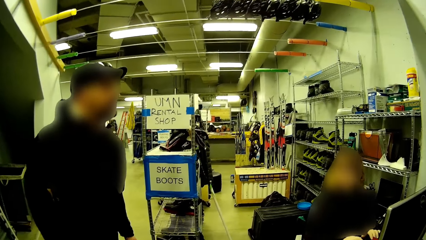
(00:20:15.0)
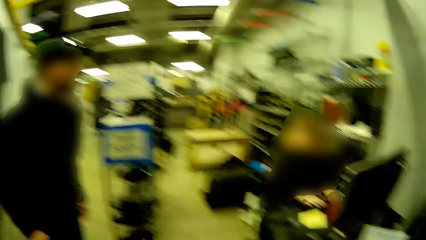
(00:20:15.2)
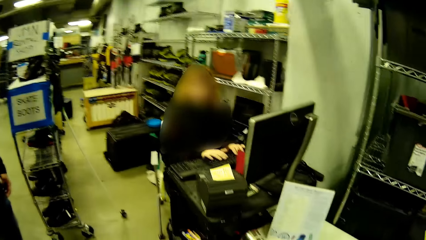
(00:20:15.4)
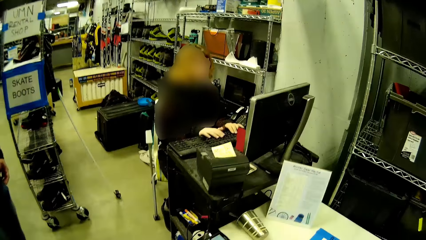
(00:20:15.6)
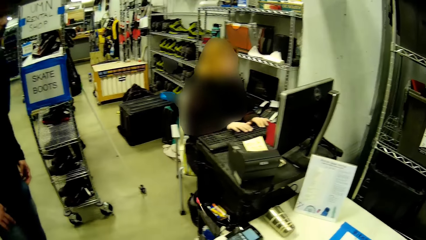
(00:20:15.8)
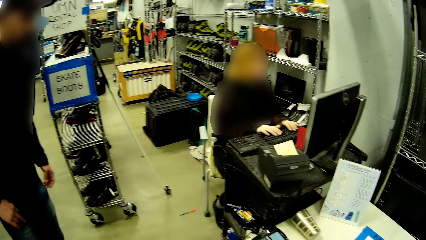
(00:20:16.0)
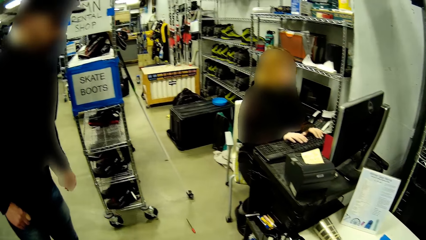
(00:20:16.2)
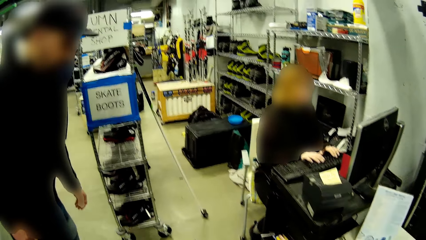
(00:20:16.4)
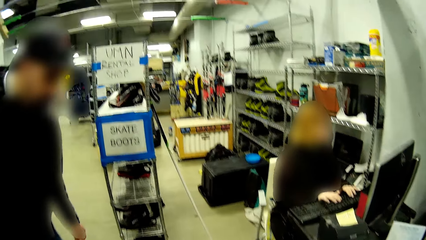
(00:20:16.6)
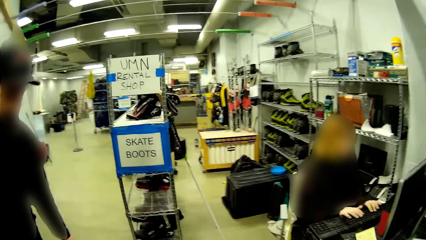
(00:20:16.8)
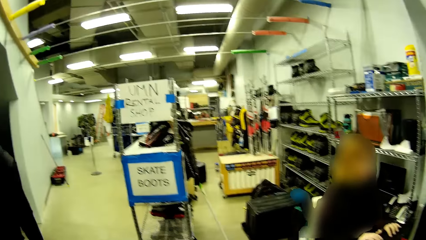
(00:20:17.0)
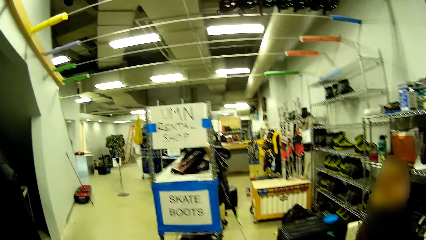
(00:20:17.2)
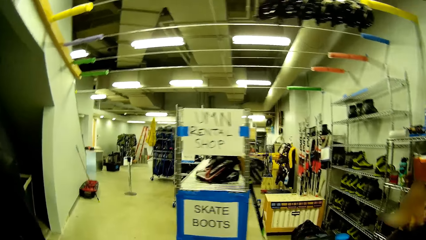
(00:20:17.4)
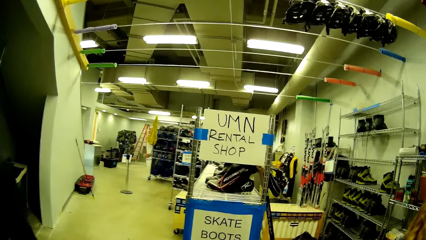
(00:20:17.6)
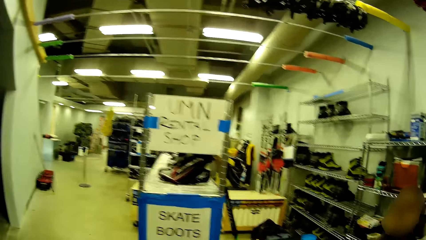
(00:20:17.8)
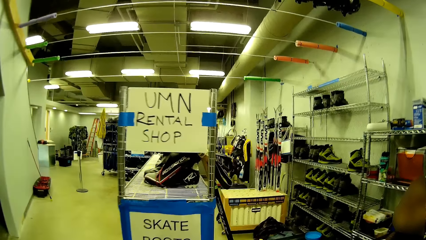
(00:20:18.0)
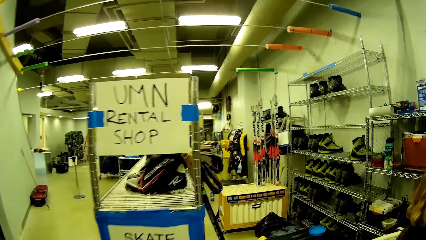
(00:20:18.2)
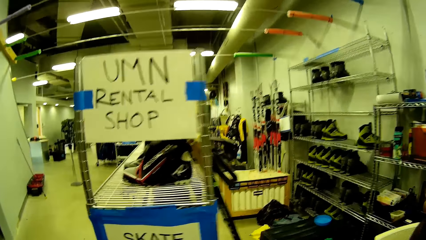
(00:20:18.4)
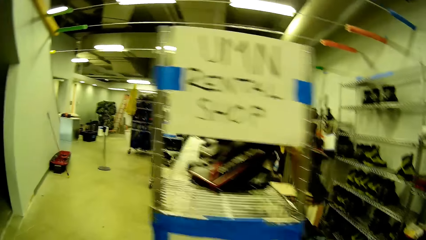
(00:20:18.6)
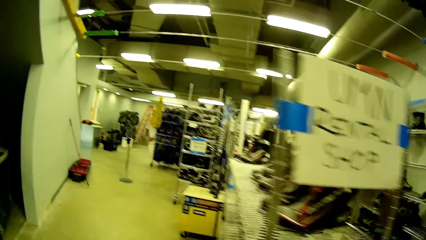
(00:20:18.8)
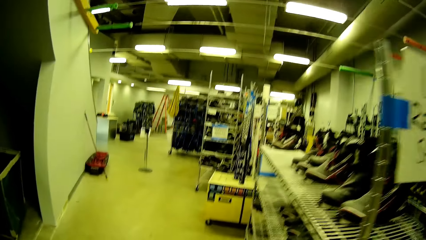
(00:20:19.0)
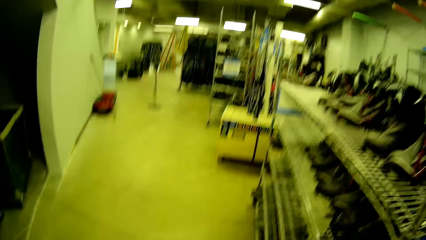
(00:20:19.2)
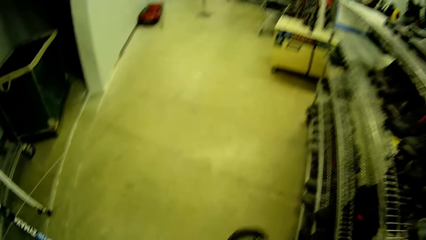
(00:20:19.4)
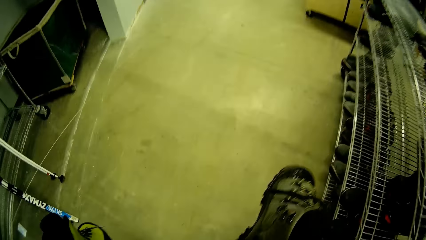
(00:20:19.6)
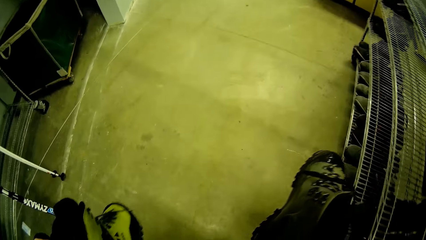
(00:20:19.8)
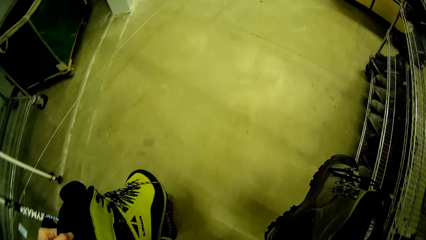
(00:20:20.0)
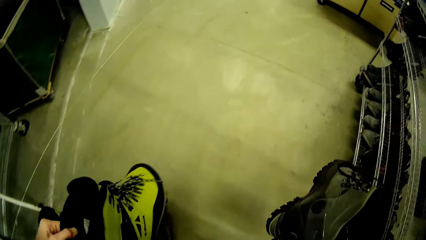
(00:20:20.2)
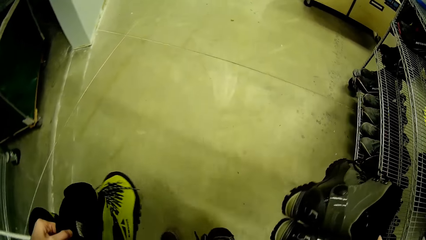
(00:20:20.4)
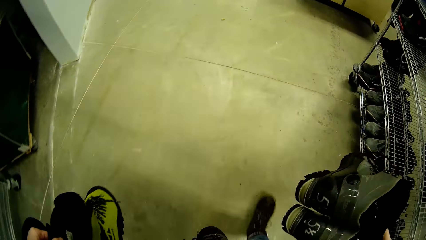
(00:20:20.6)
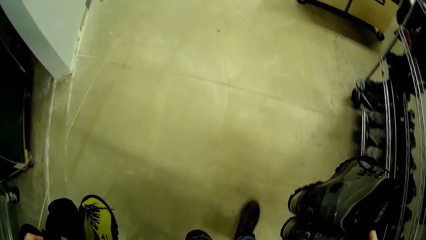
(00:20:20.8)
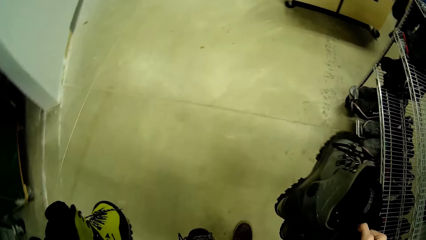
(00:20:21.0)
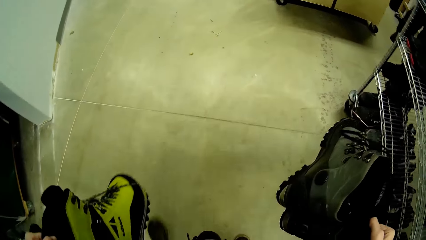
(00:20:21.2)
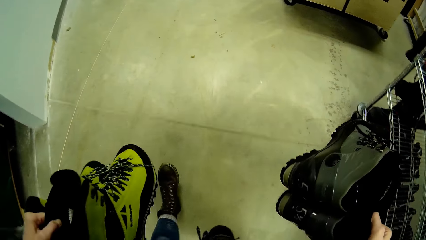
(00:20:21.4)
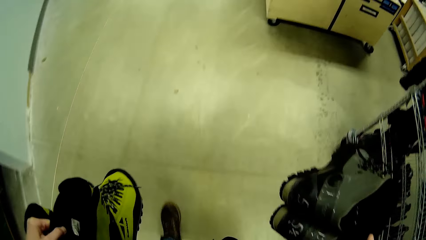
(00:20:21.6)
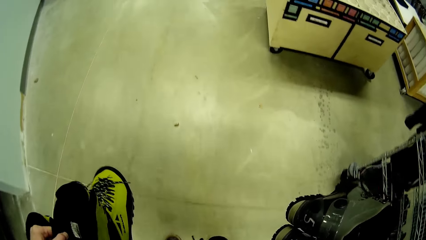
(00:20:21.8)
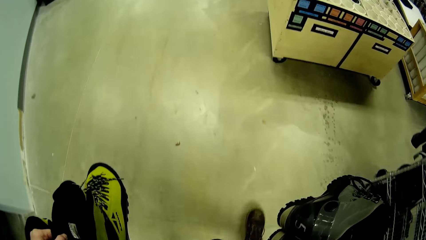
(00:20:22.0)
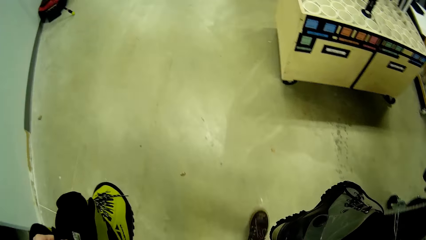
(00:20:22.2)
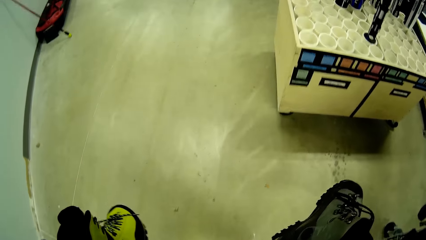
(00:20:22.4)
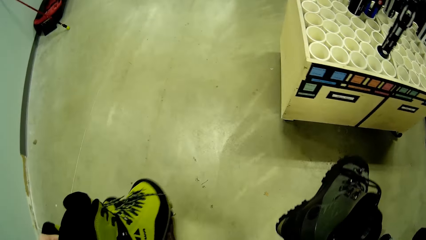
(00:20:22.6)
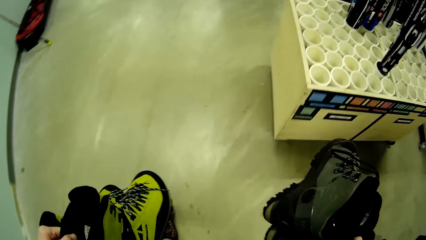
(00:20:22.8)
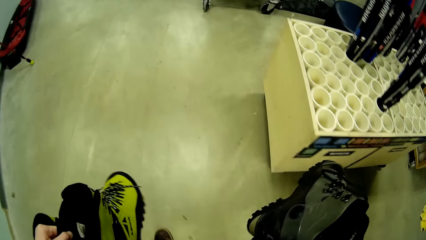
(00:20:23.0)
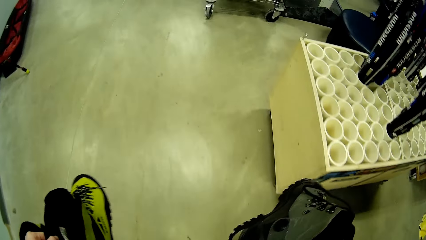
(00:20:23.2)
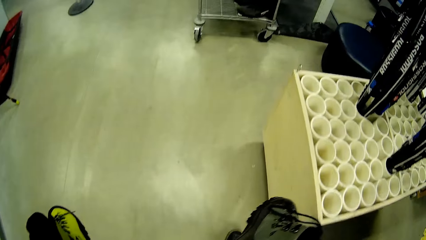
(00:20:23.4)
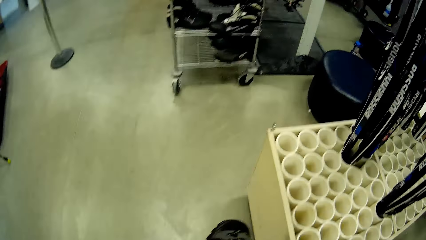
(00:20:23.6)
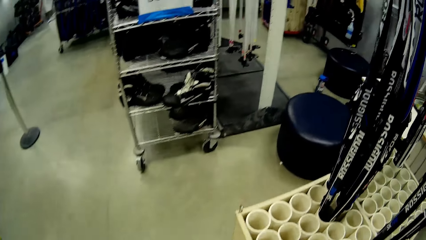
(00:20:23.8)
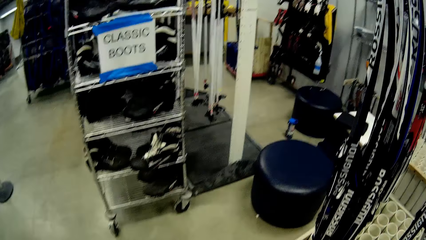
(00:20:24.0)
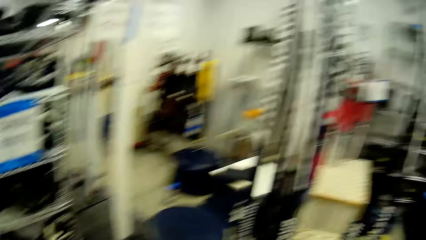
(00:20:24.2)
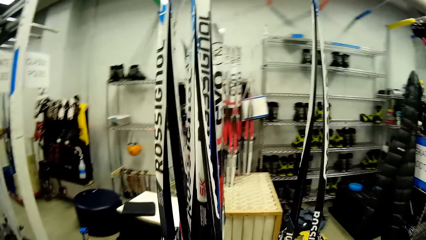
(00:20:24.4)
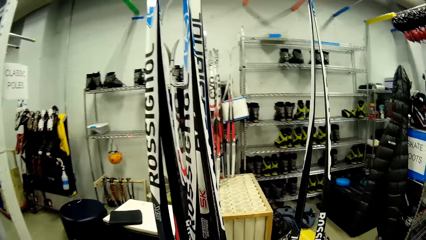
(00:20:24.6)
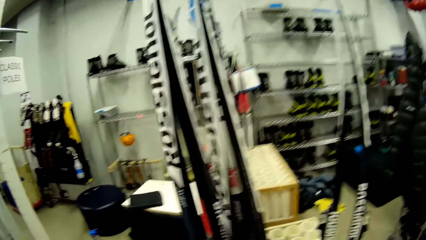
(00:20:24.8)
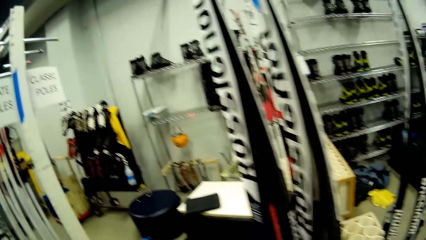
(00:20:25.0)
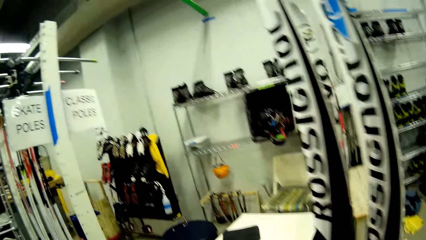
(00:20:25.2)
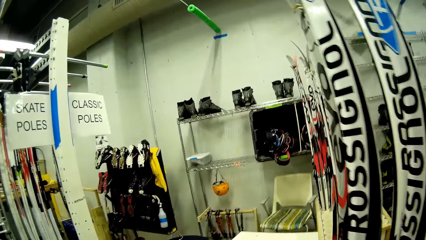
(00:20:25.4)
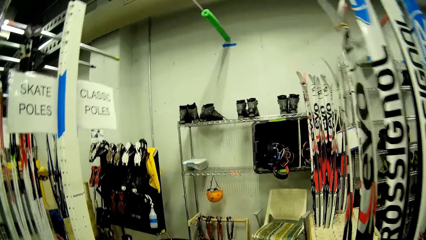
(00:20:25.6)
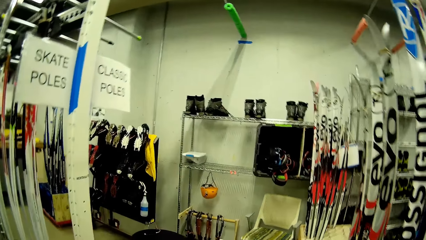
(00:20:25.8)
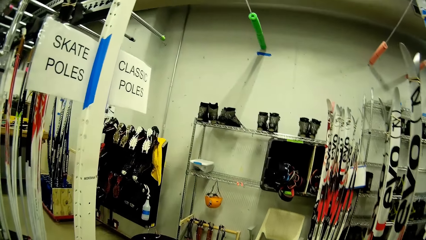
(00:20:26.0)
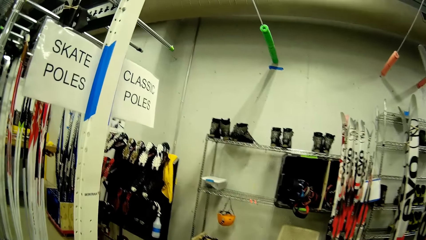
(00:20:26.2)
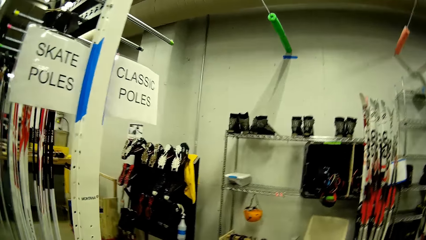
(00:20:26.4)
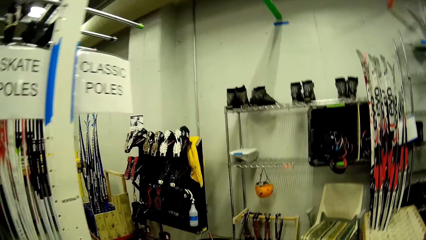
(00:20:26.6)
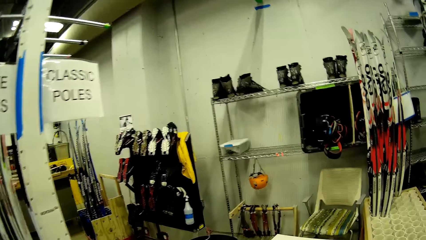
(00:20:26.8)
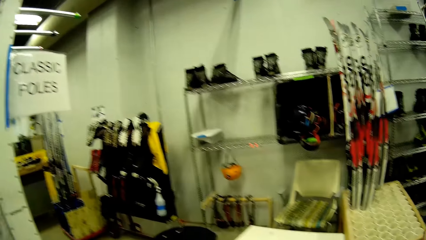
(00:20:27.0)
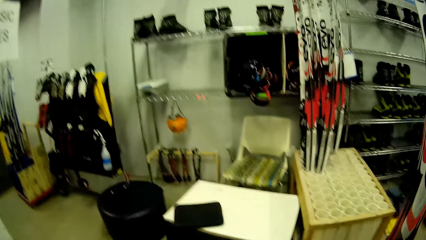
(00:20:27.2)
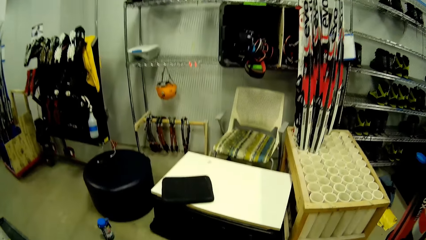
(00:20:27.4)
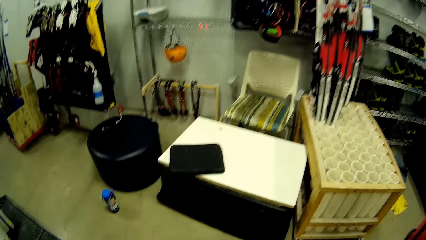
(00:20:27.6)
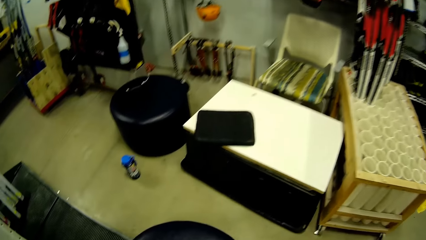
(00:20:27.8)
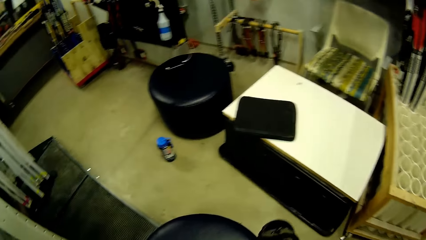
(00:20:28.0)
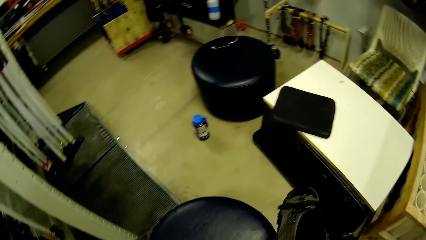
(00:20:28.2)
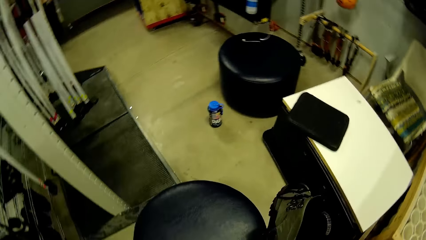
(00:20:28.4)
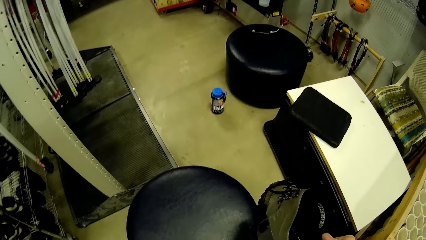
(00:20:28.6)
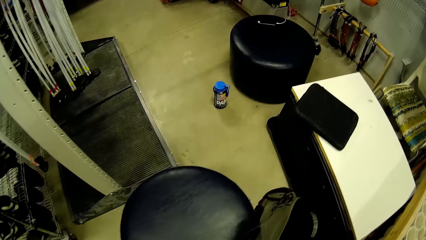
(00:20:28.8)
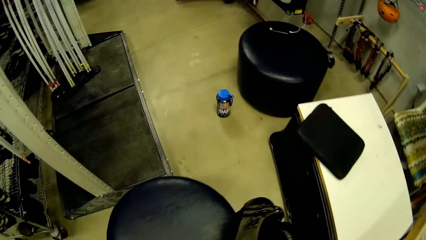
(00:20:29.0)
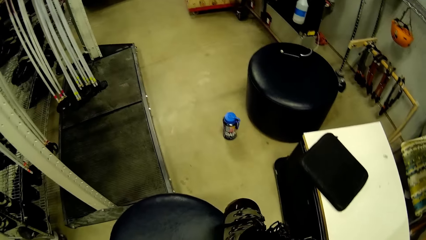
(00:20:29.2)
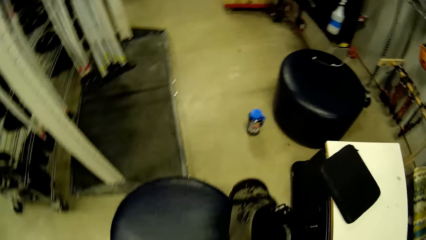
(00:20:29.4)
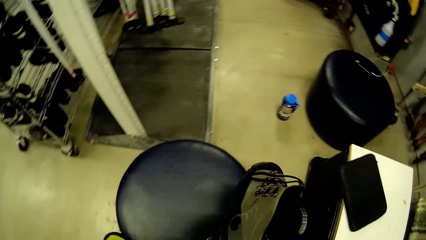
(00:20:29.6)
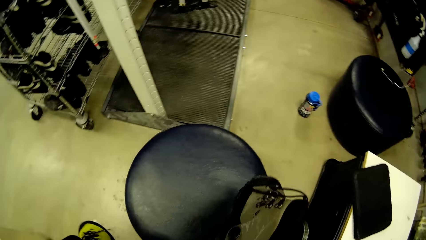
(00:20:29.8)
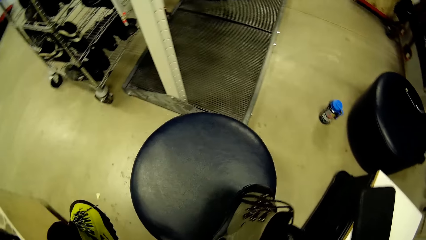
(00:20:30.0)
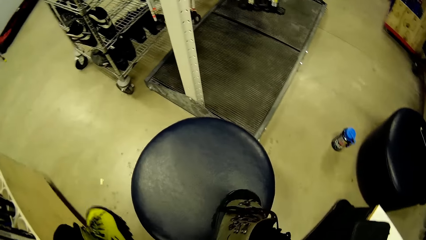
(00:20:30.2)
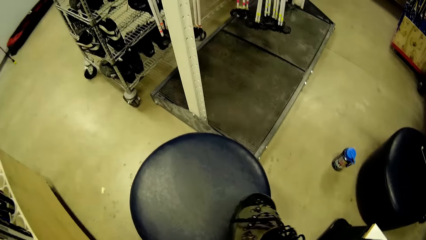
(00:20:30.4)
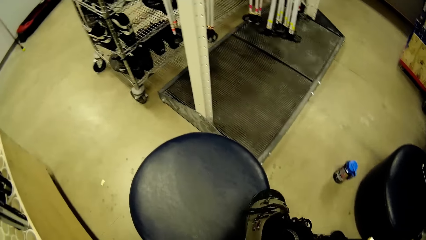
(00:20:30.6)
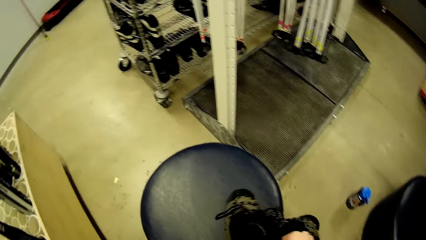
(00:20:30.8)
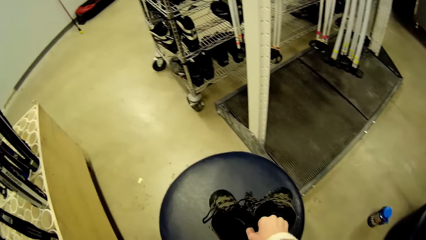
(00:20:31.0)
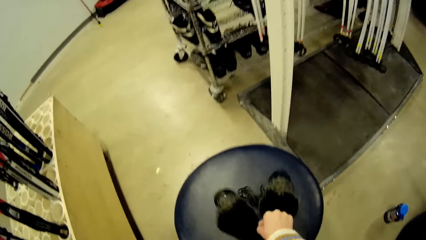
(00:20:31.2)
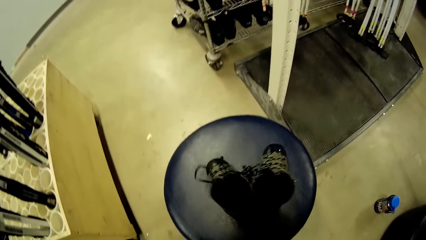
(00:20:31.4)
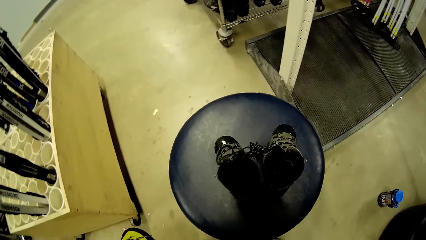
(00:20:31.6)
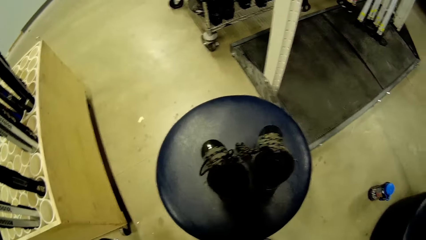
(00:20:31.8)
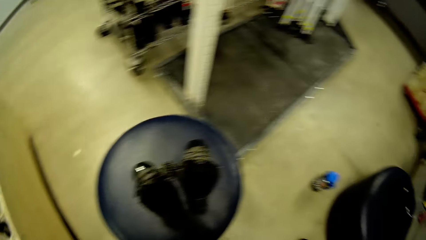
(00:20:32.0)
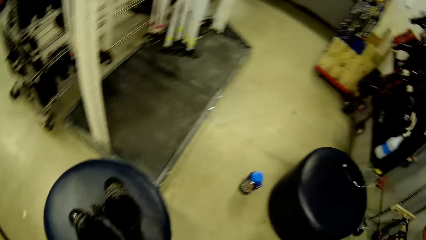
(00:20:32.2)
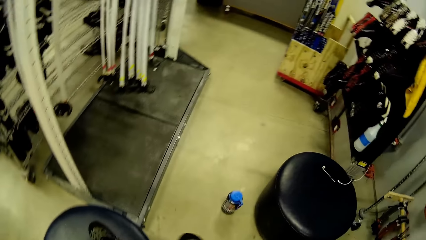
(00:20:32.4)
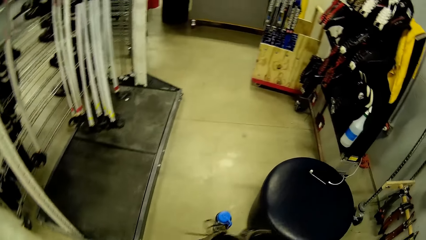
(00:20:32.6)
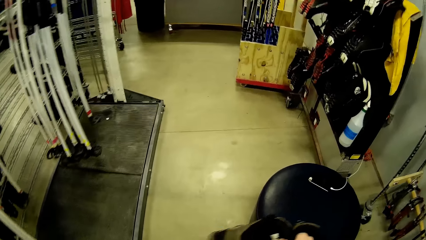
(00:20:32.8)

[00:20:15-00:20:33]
The camera wearer holds the shoes. She walks to a rack in the shoe store. She drops the pair of boots on a chair or foot stool with her right hand.
